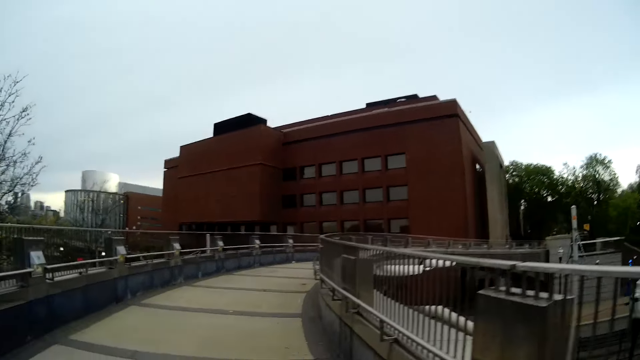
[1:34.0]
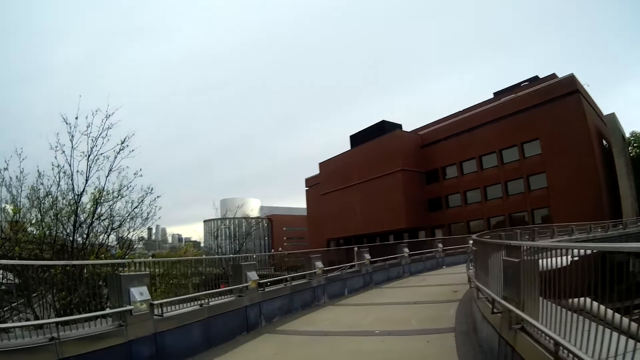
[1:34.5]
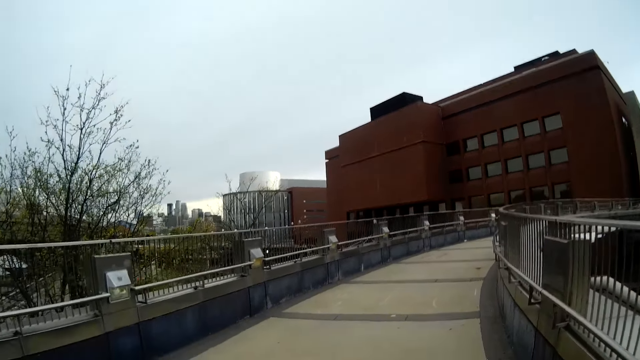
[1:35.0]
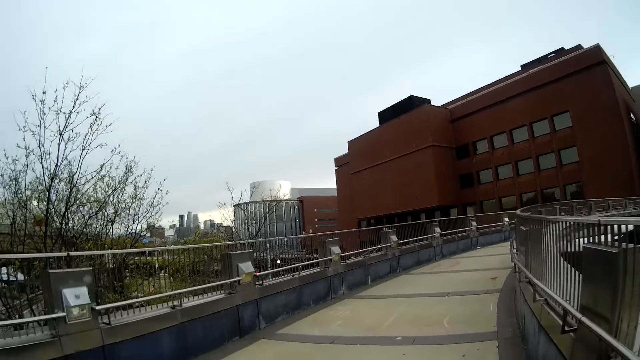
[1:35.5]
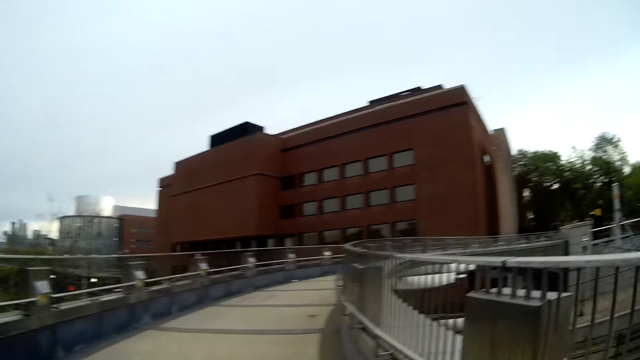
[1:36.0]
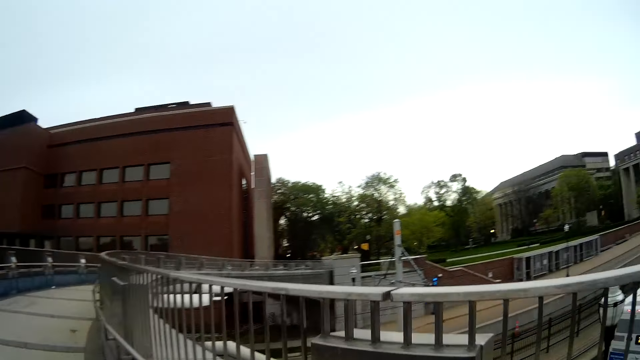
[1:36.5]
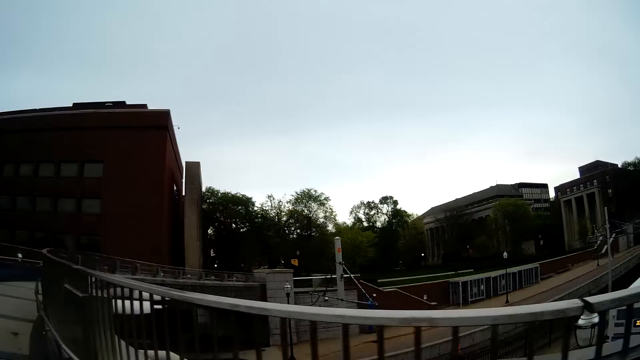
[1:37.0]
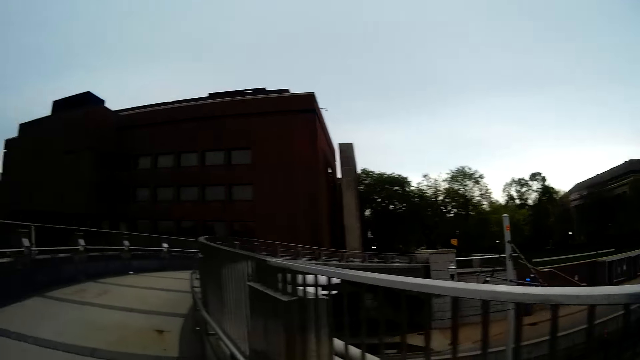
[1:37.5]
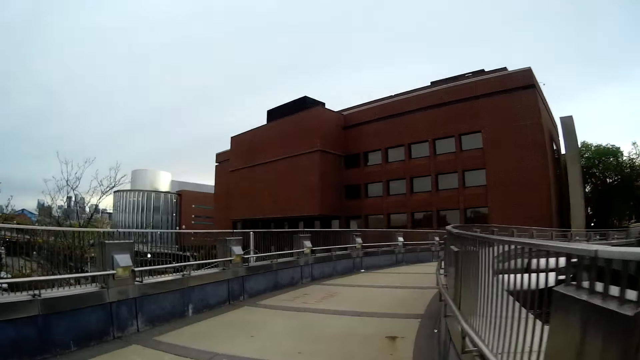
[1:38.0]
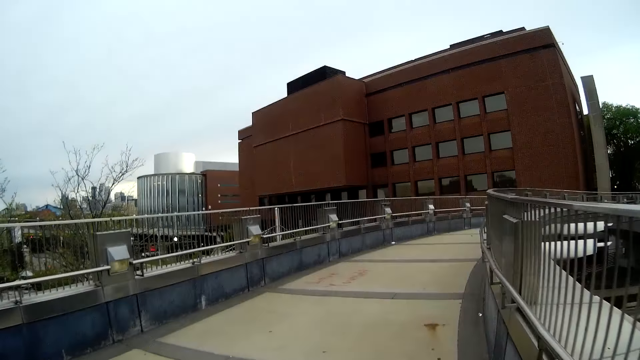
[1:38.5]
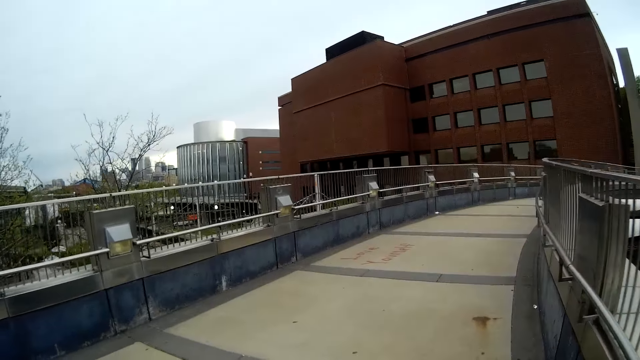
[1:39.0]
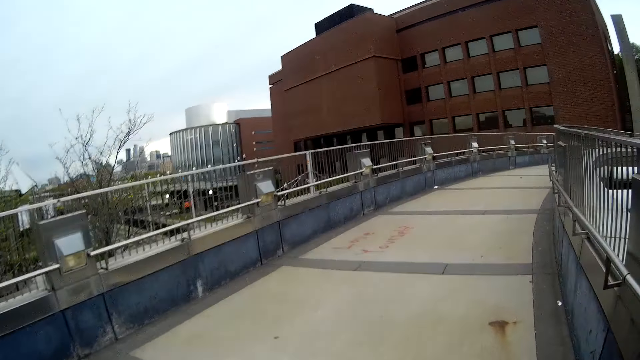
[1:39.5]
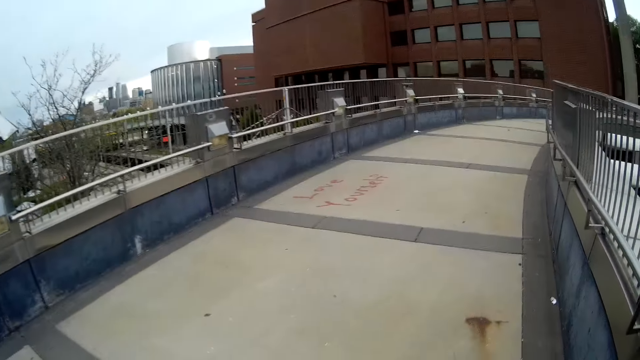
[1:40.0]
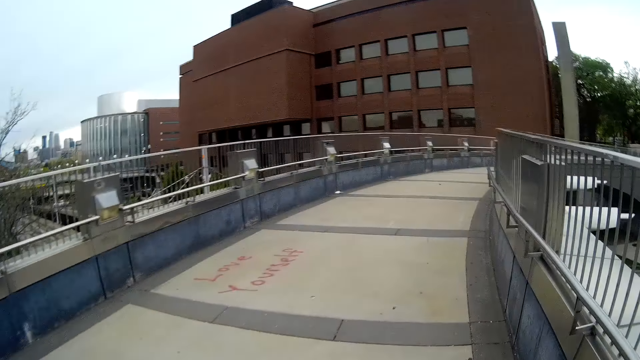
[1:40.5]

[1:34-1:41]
The camera wearer walks on a bridge.

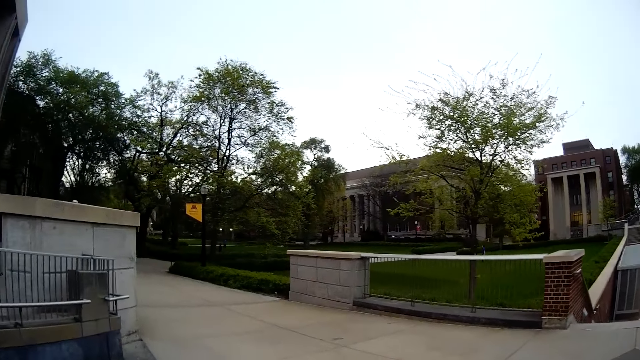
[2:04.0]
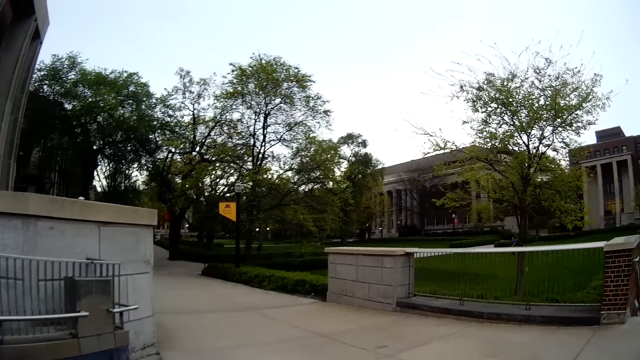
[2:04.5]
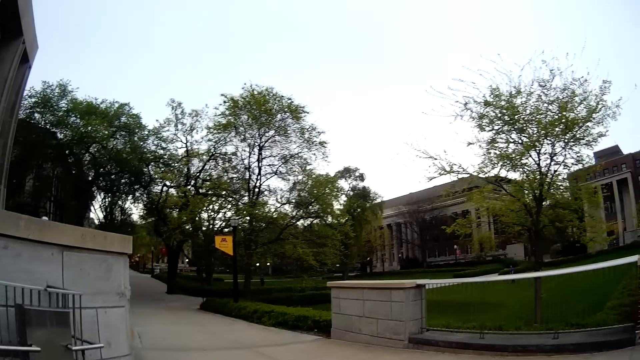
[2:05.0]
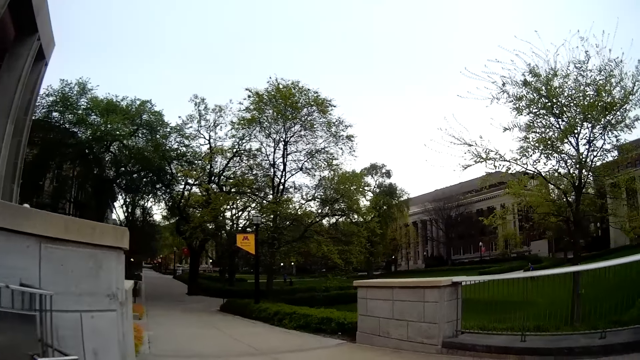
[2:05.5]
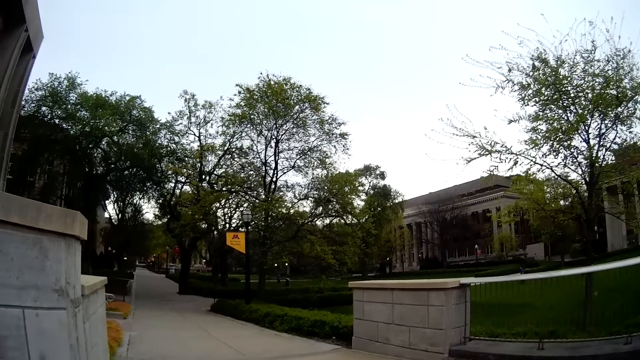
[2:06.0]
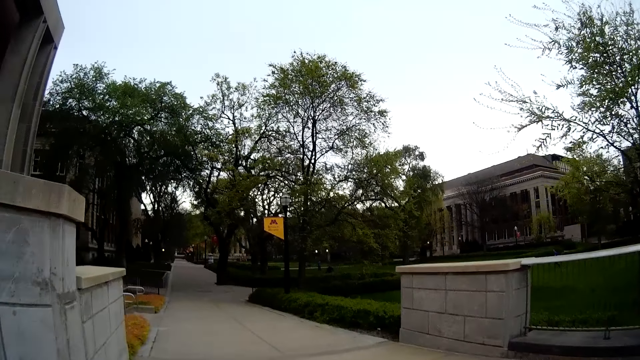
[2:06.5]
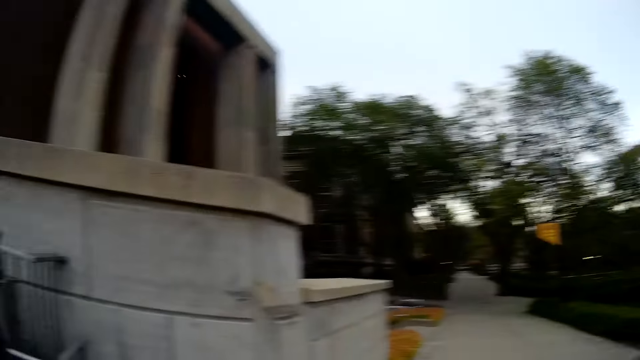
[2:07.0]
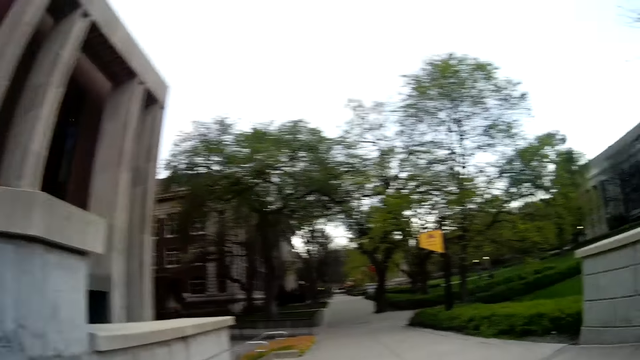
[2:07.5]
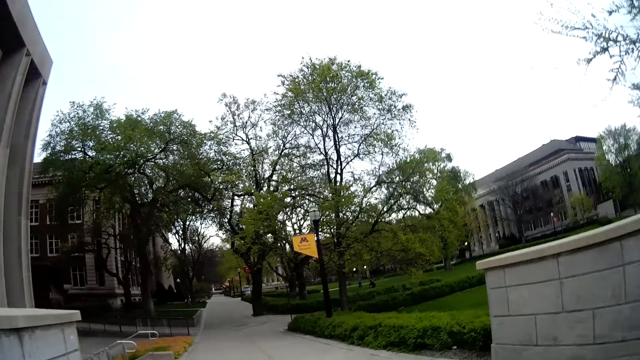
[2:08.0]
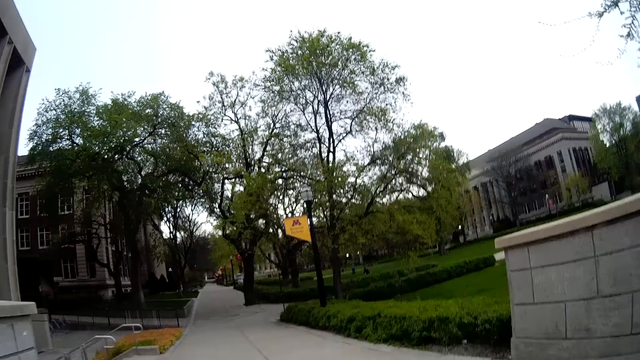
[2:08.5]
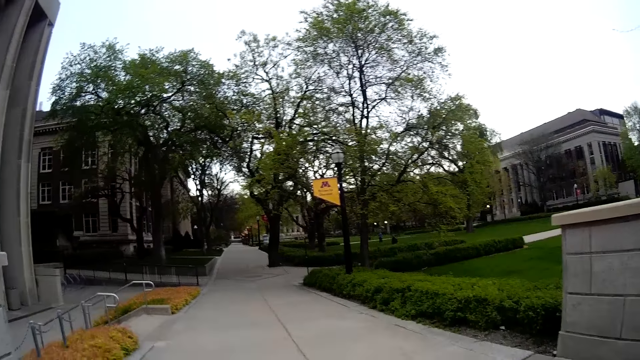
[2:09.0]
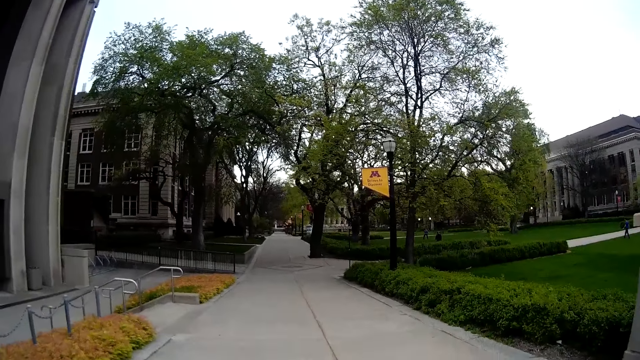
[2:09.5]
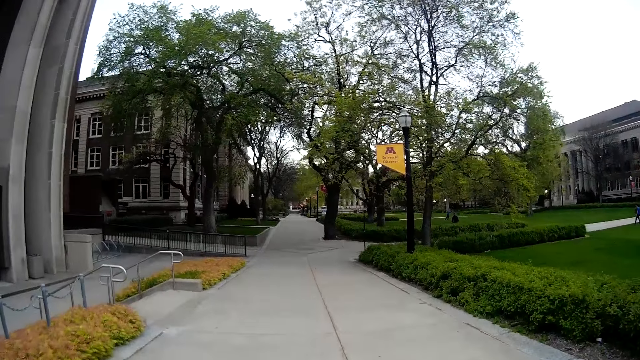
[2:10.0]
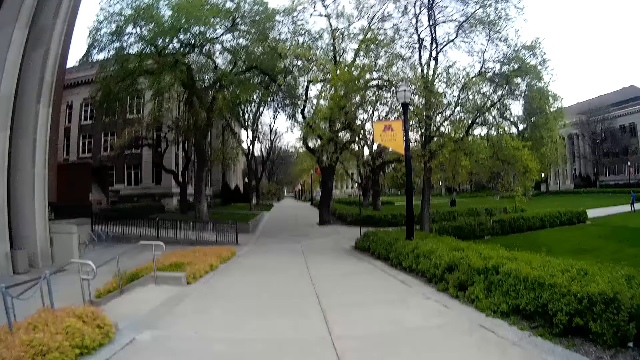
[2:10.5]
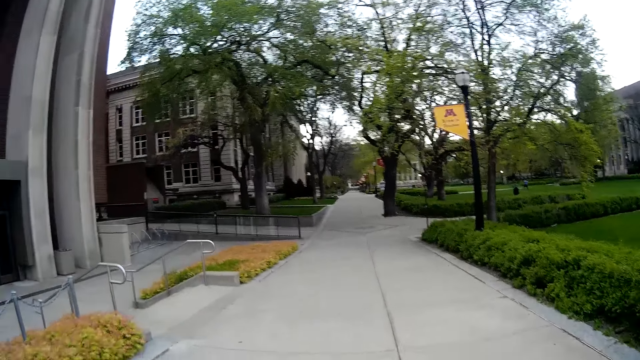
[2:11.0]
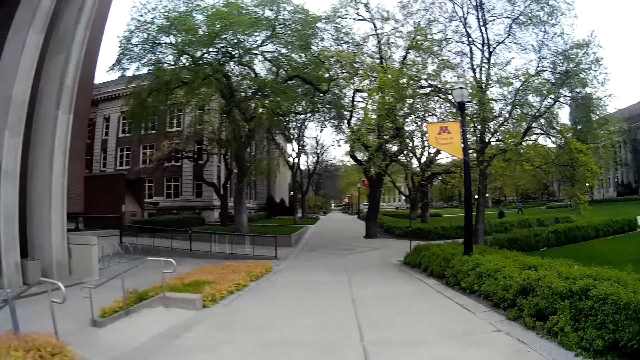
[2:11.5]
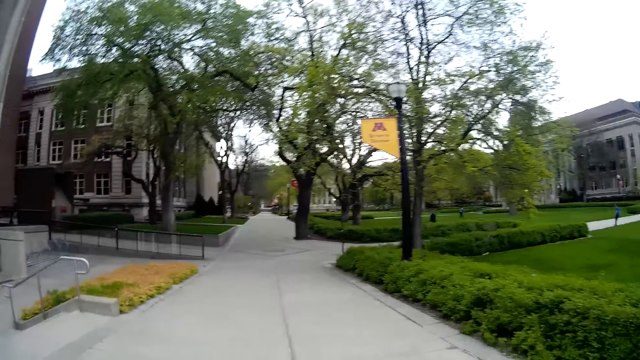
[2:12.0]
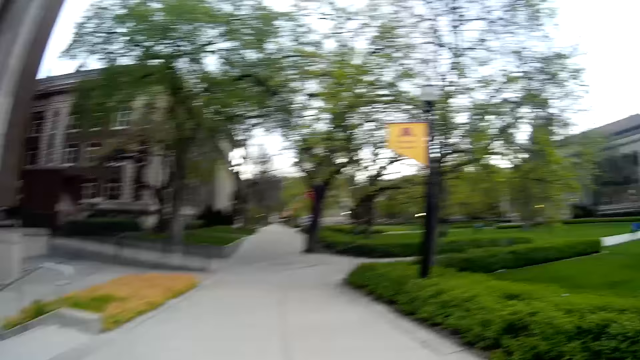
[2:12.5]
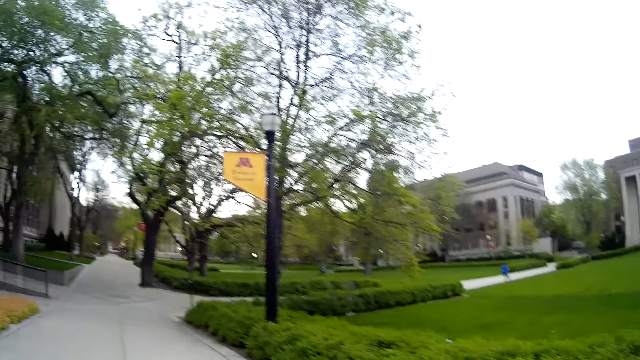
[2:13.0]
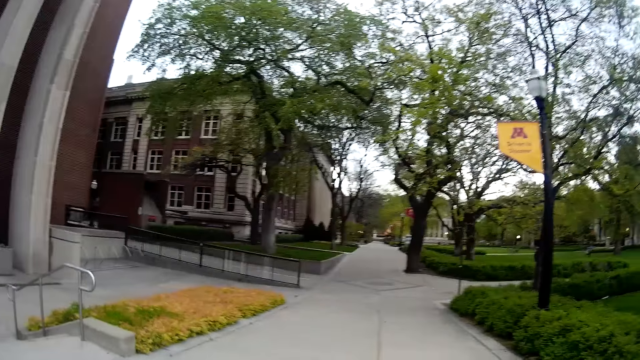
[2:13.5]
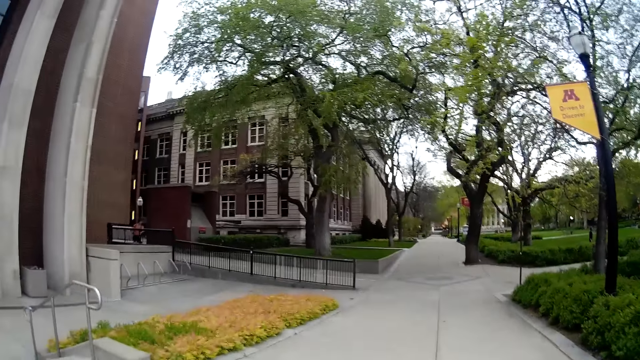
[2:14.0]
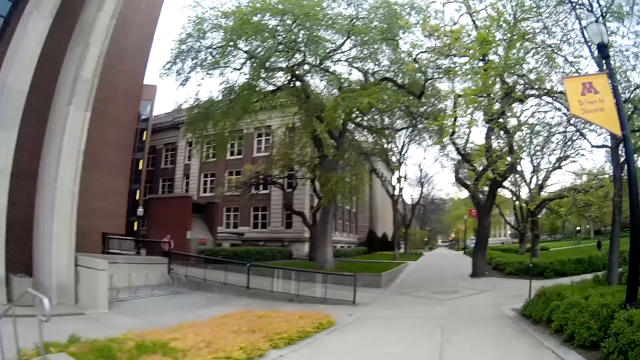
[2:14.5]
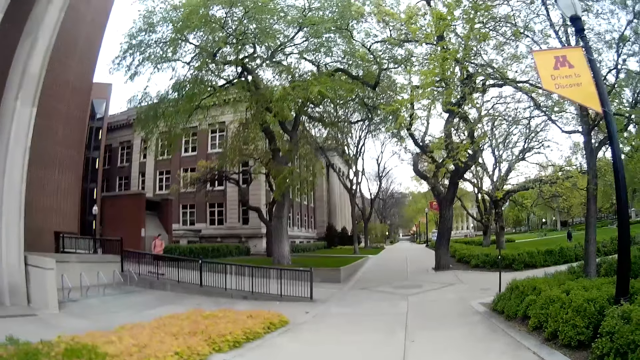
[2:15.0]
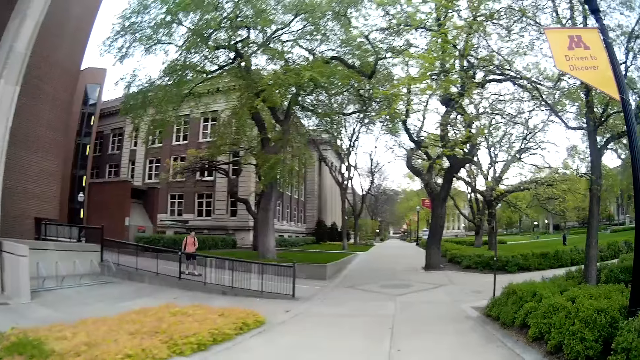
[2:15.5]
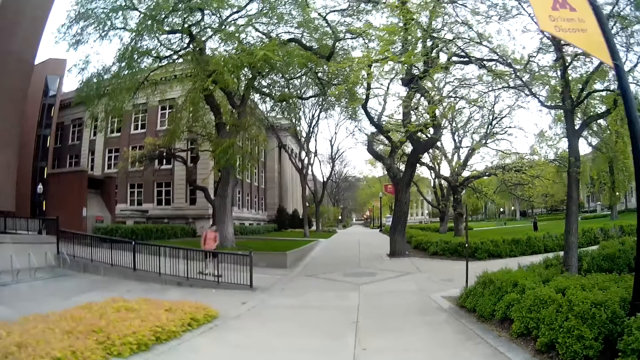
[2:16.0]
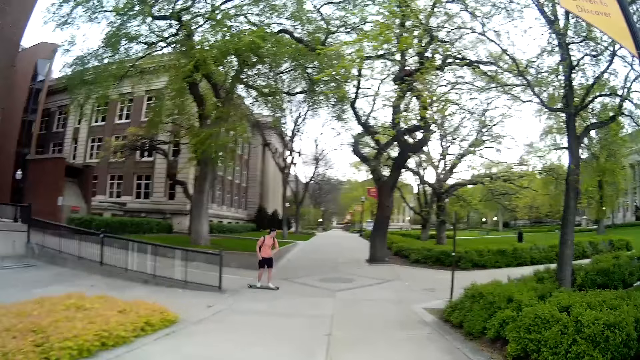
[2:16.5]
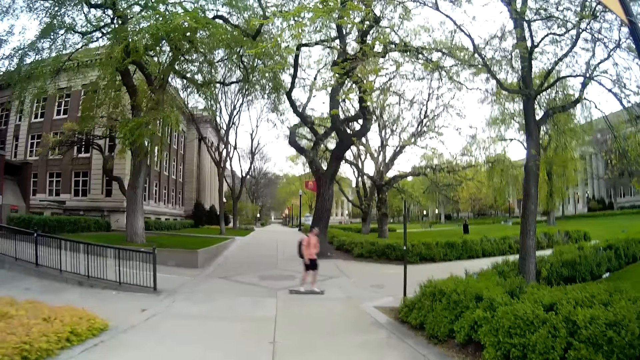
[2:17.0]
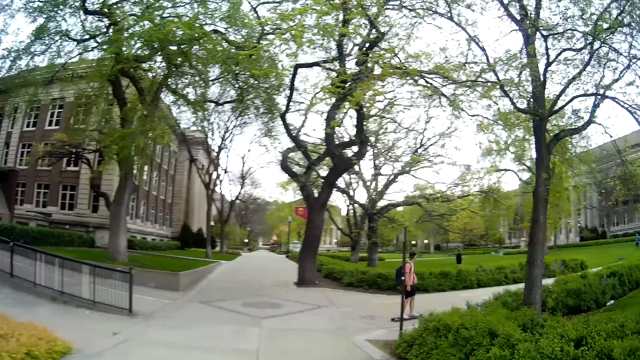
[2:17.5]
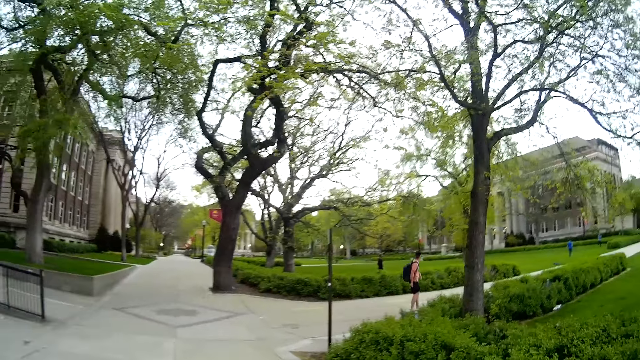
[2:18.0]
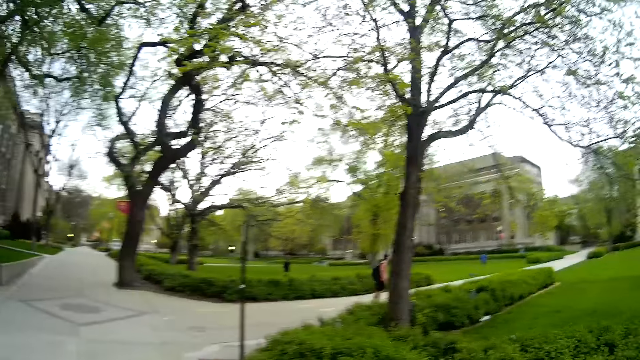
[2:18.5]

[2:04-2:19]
The camera wearer walks on the pavement. A man skates across the street with a skateboard.
